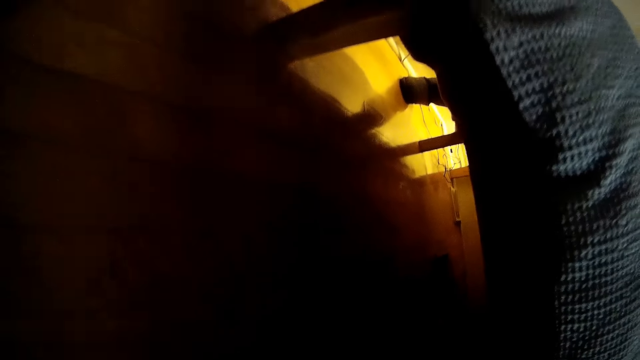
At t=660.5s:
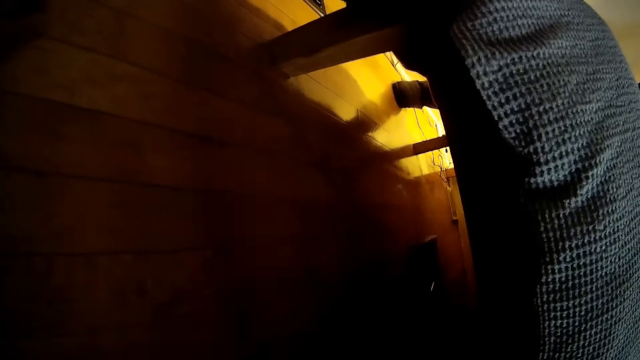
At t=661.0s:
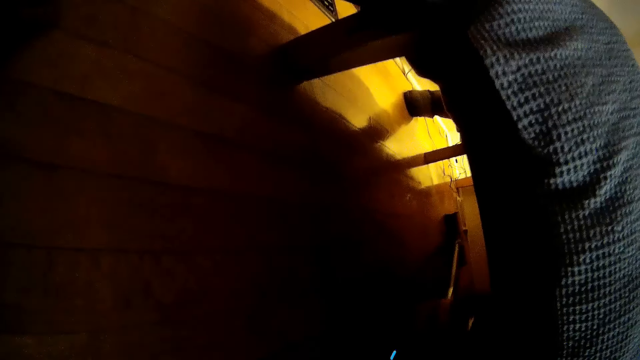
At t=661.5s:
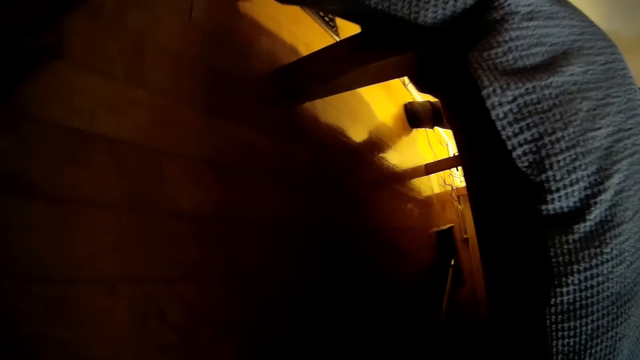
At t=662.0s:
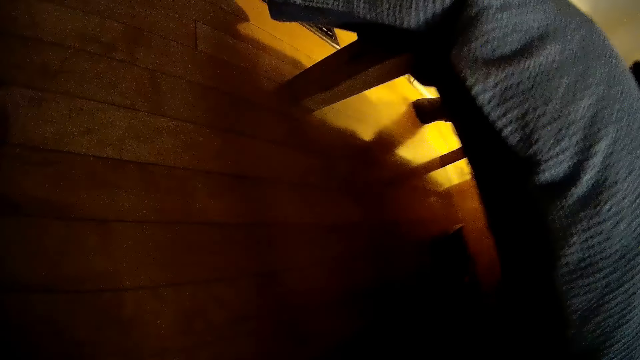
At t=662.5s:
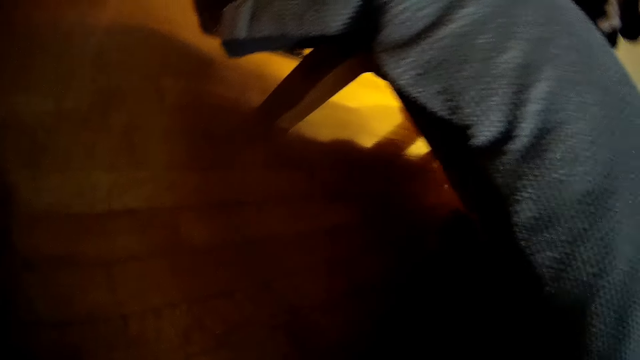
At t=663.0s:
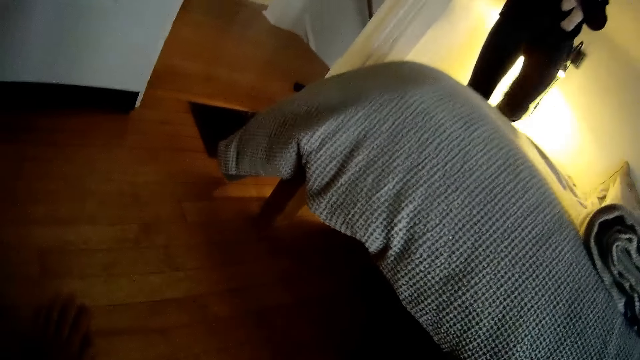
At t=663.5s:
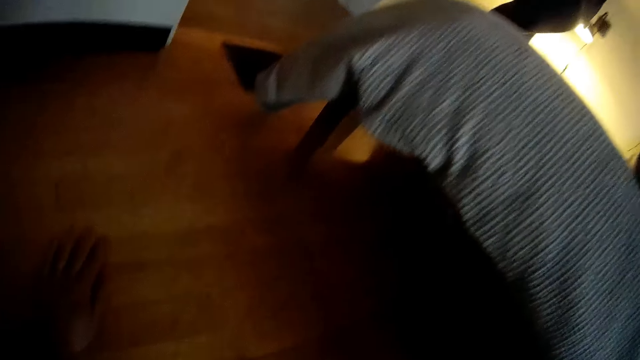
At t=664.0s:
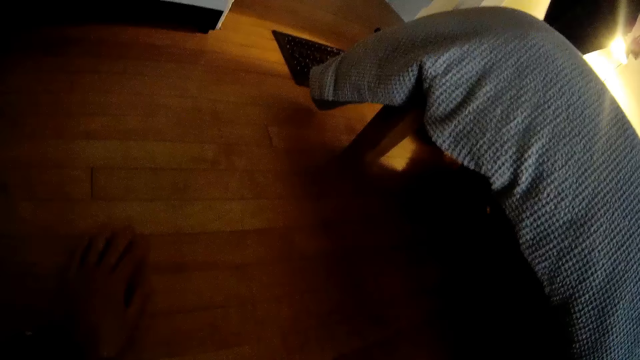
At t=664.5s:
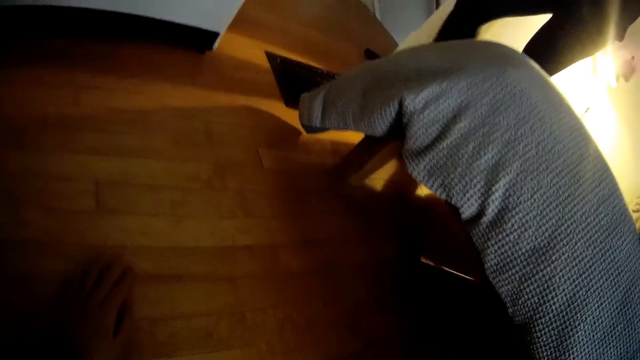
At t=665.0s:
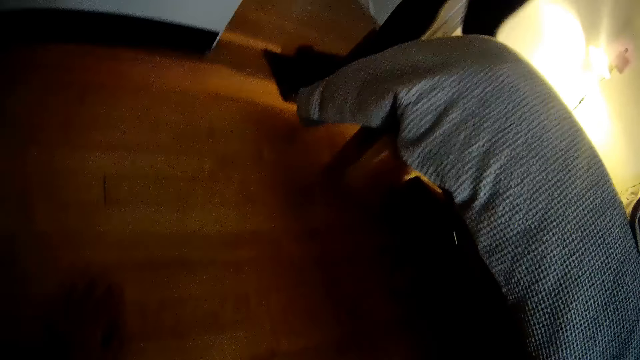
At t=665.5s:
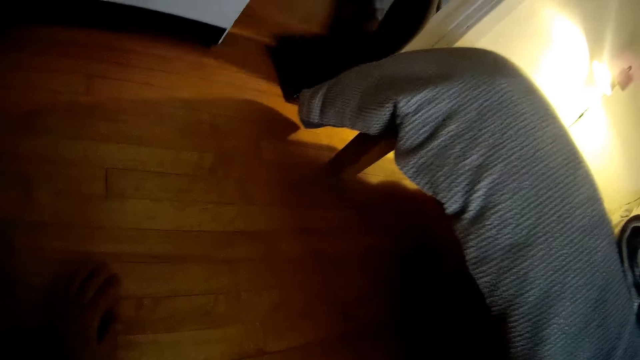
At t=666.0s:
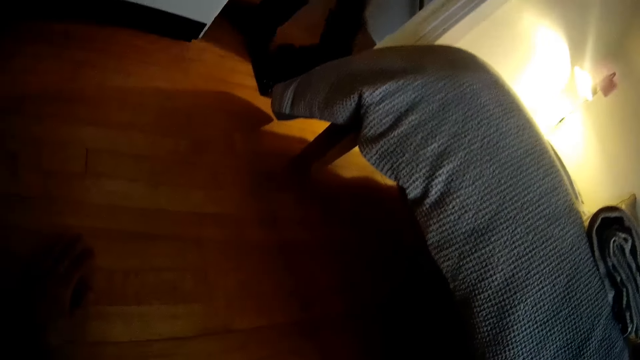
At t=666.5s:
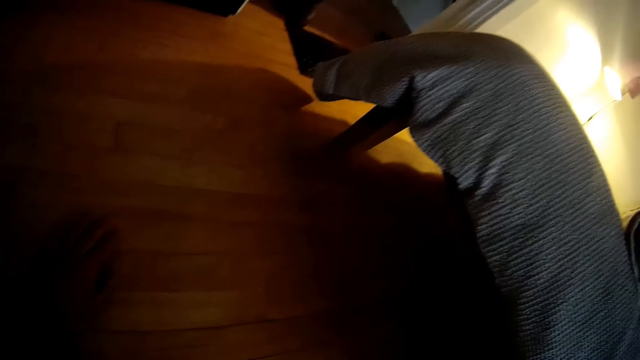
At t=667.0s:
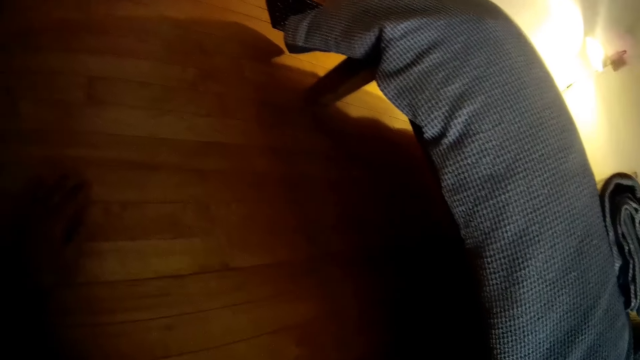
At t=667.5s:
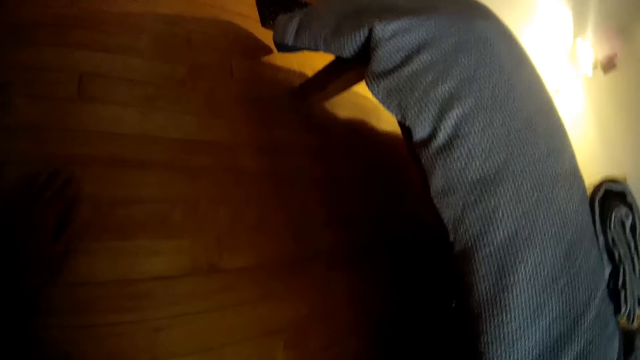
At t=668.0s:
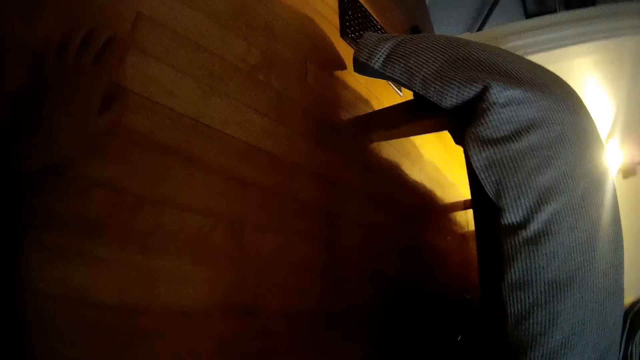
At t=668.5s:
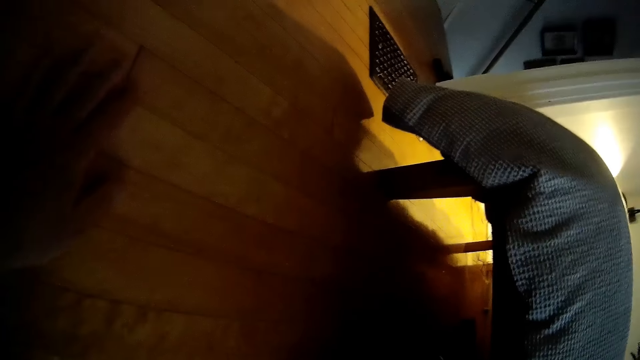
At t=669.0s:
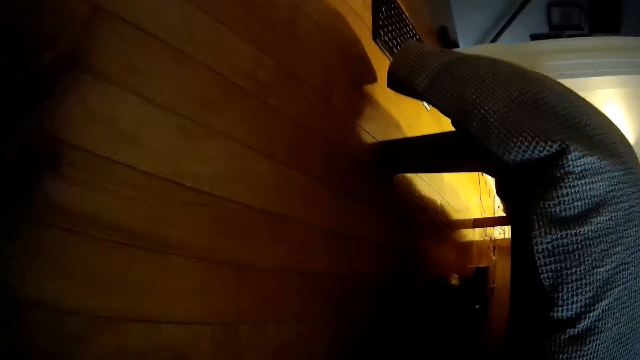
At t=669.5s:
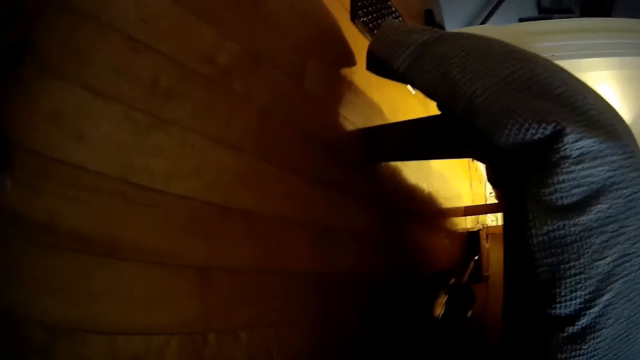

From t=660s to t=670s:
The woman carries the baby from the bed with both hands.

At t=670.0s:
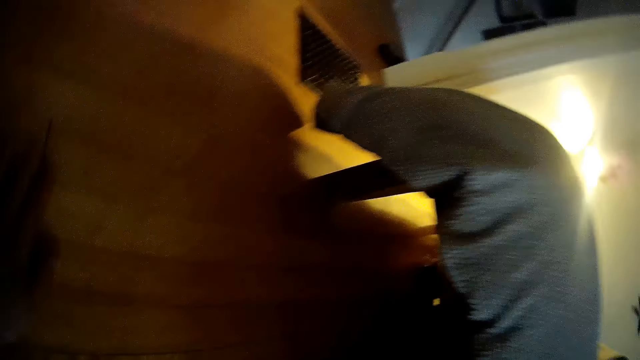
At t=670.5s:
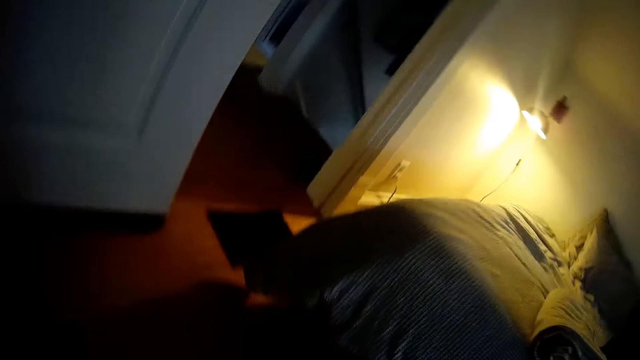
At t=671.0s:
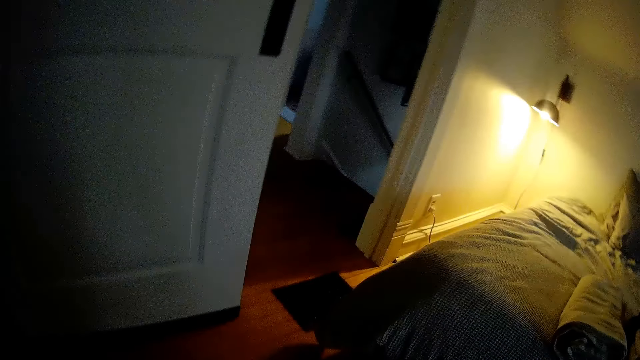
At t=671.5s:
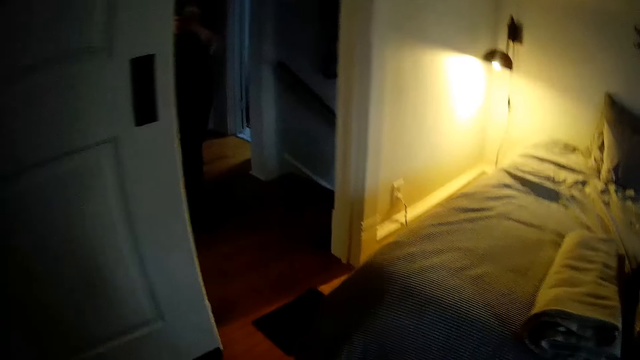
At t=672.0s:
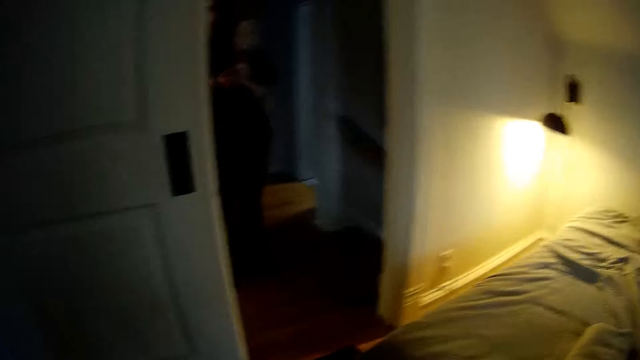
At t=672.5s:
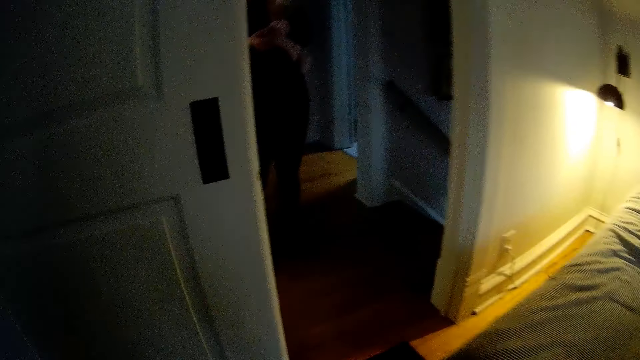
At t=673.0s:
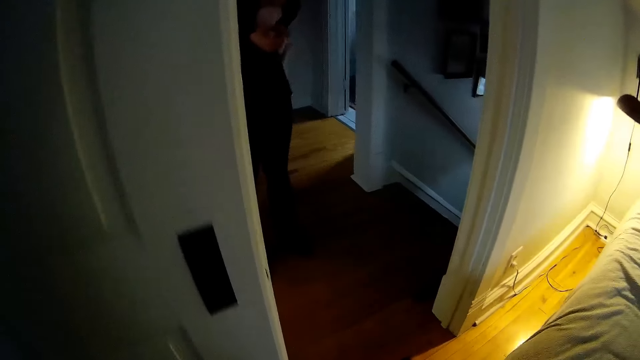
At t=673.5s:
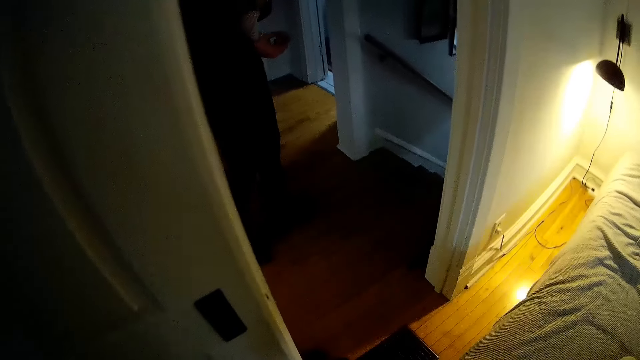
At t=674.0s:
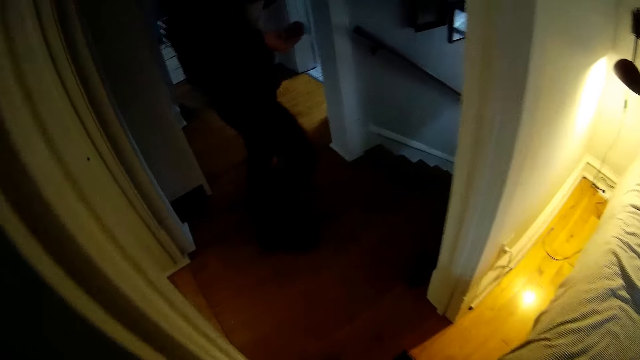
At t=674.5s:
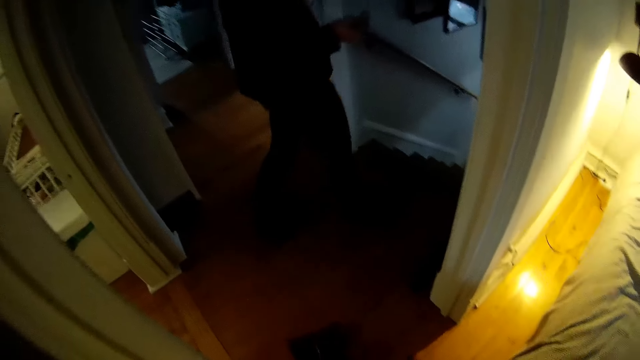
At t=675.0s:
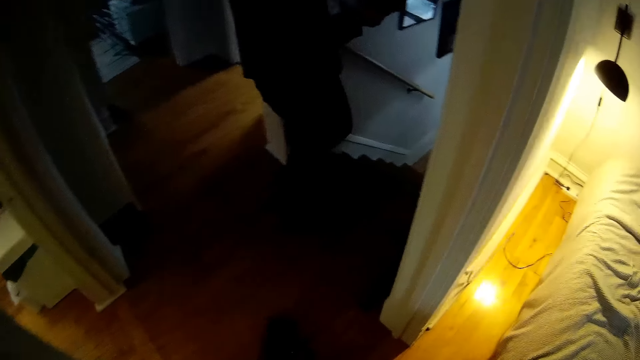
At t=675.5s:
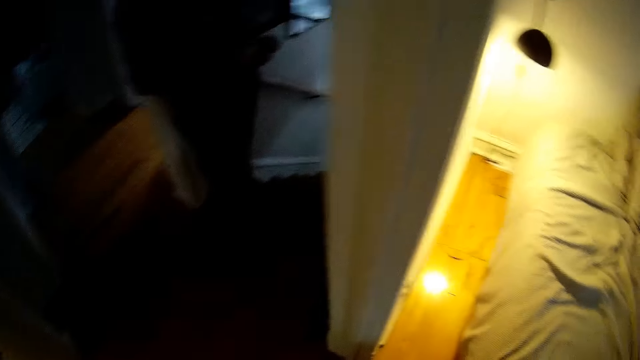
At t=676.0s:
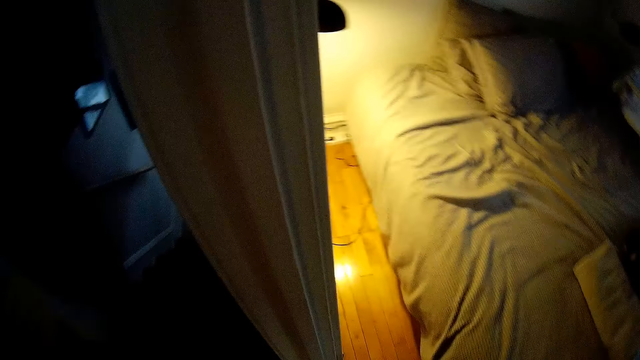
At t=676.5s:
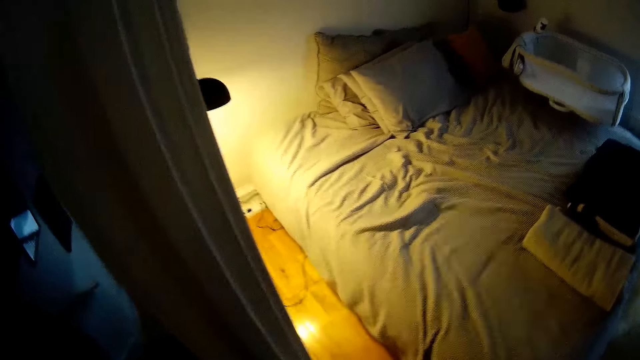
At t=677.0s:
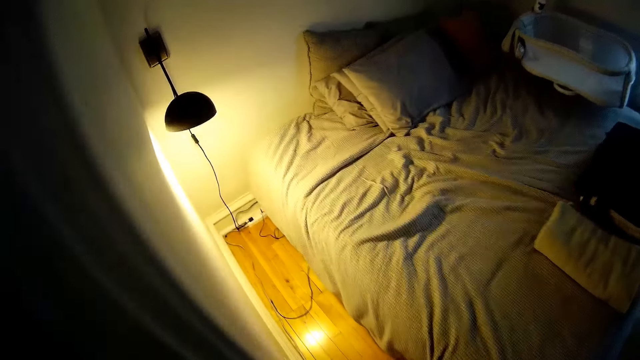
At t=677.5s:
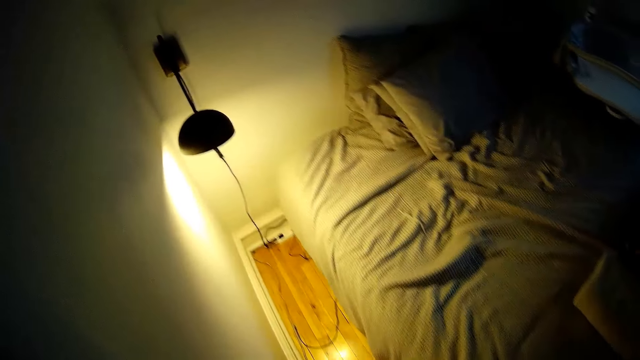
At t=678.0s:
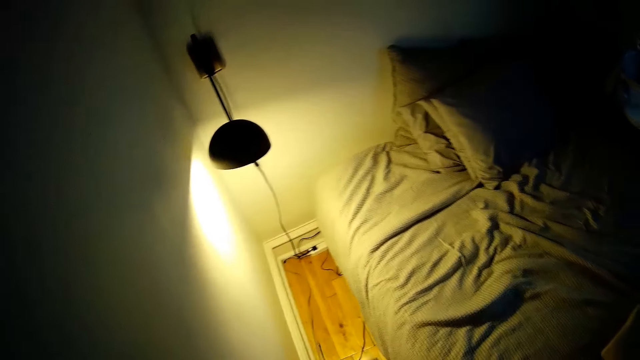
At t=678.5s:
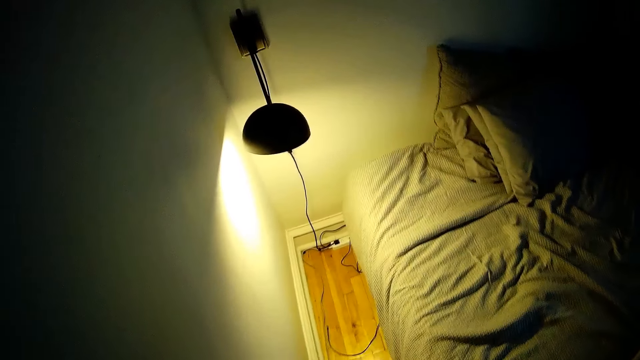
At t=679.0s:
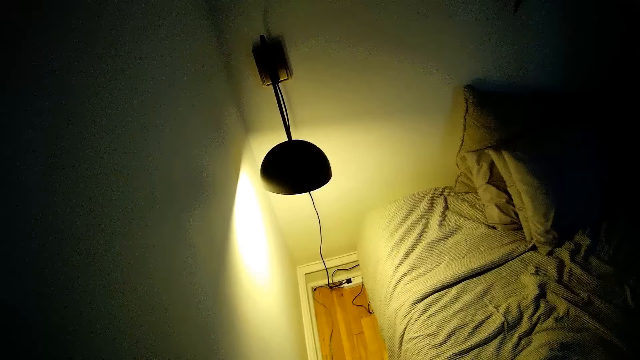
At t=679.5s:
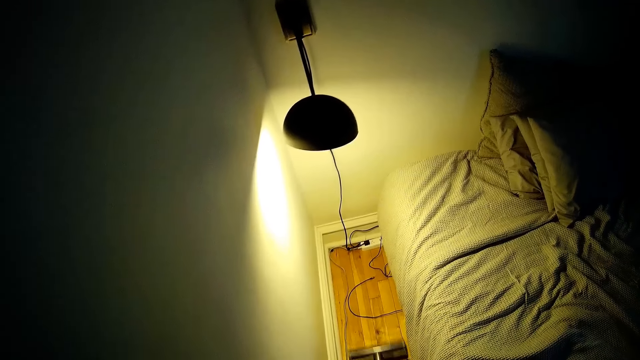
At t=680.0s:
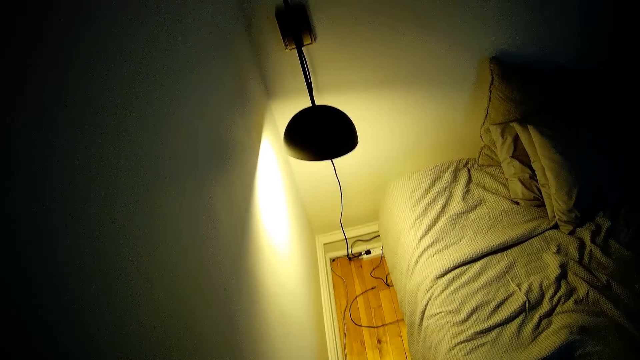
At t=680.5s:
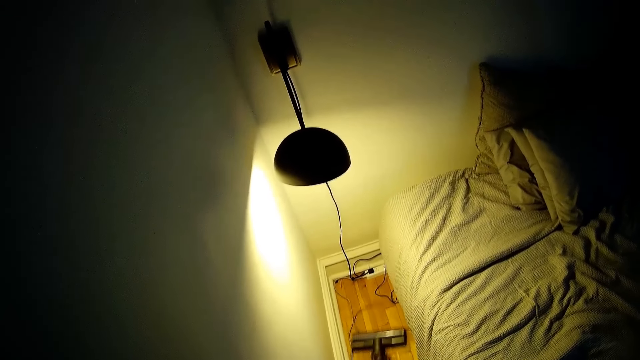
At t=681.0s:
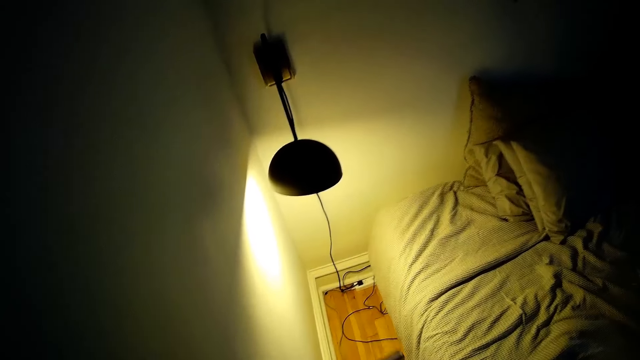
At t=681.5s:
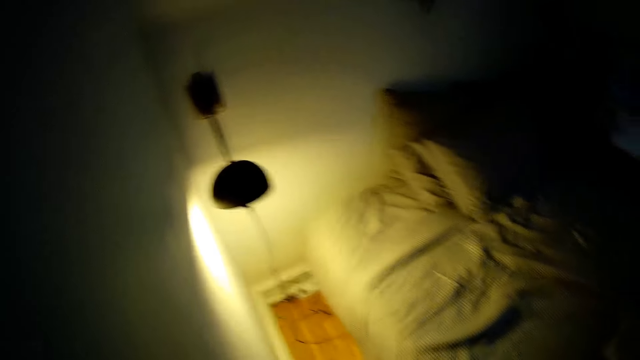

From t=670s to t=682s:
The woman holds a bottle with her right hand.
